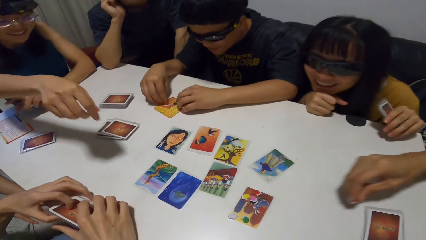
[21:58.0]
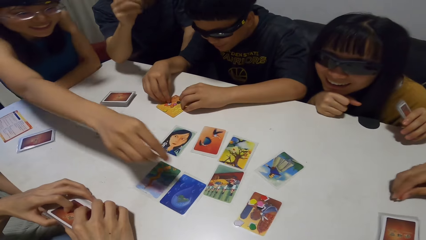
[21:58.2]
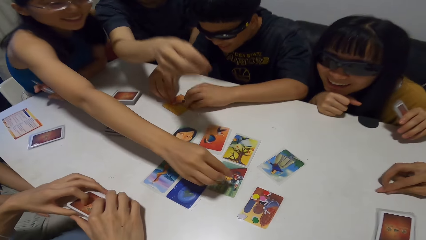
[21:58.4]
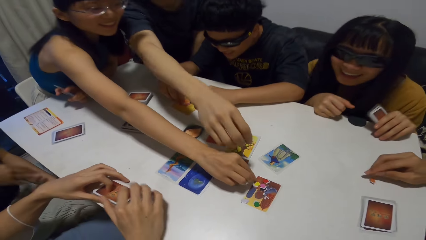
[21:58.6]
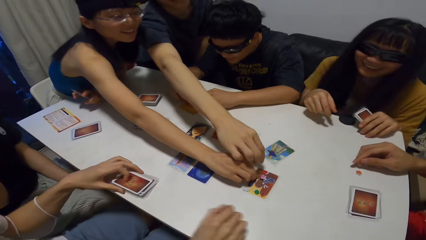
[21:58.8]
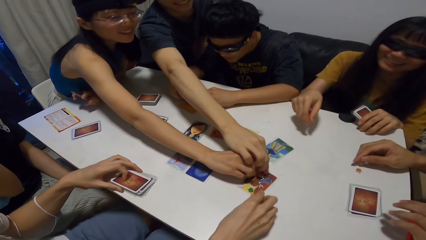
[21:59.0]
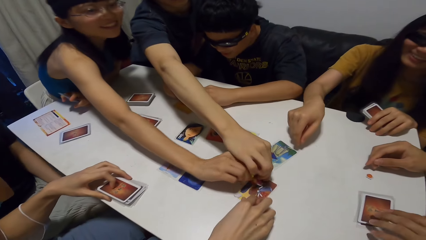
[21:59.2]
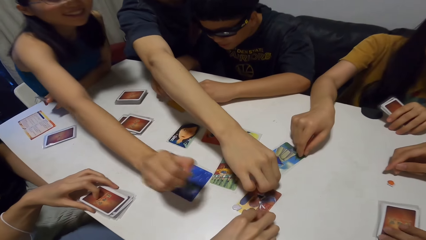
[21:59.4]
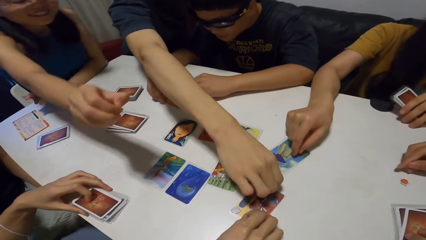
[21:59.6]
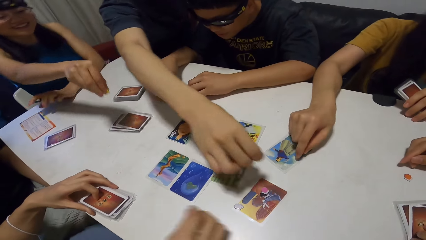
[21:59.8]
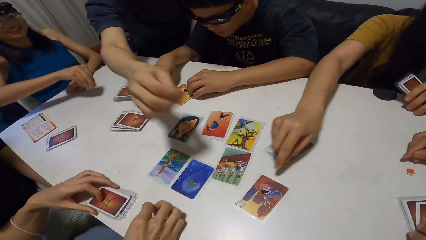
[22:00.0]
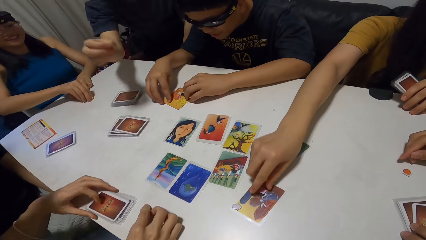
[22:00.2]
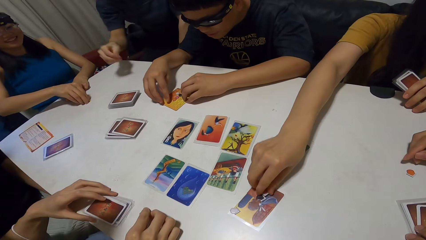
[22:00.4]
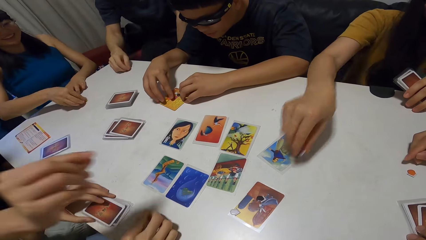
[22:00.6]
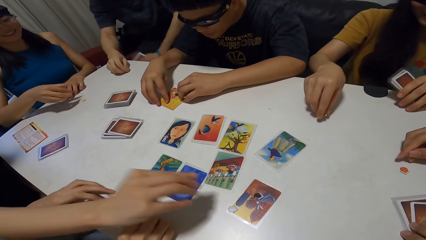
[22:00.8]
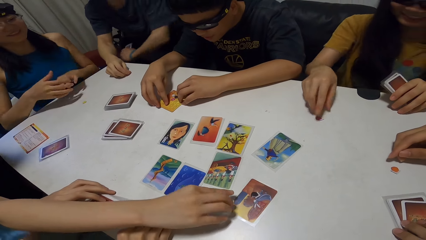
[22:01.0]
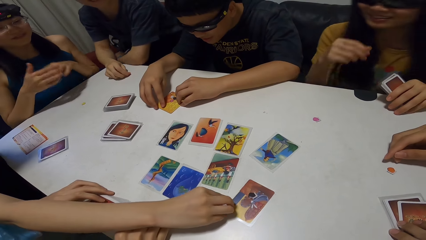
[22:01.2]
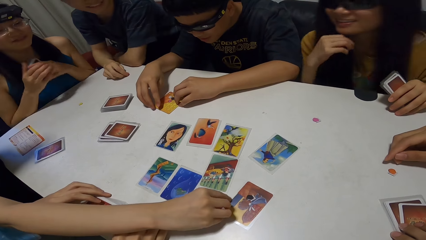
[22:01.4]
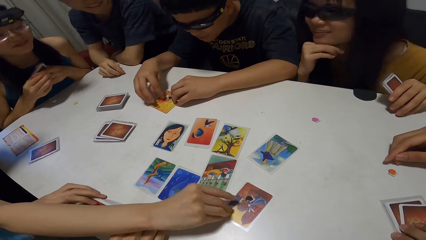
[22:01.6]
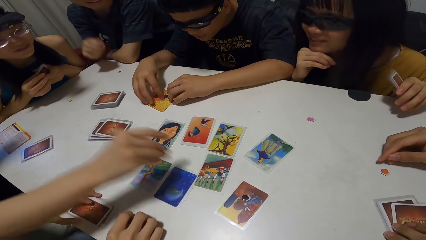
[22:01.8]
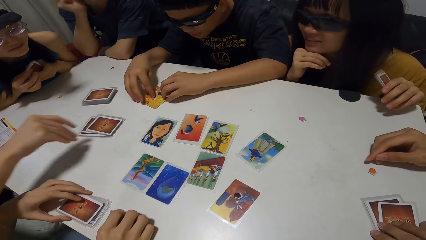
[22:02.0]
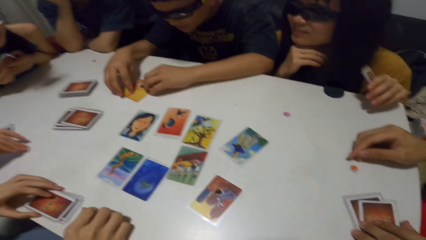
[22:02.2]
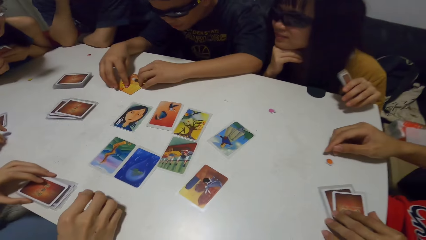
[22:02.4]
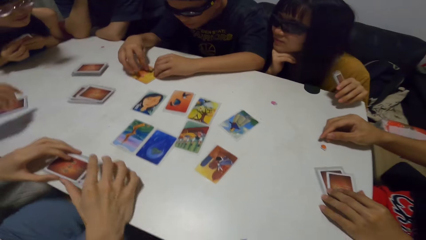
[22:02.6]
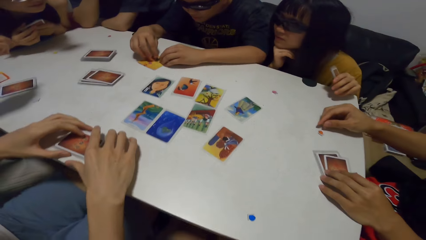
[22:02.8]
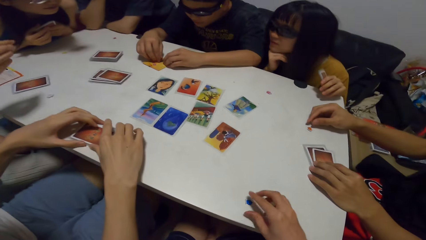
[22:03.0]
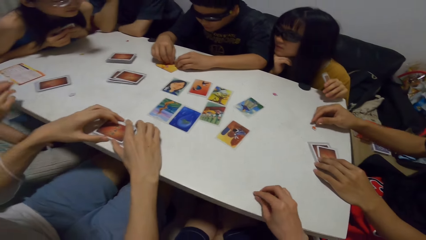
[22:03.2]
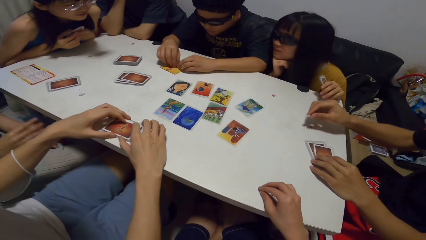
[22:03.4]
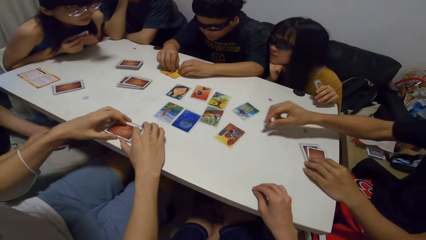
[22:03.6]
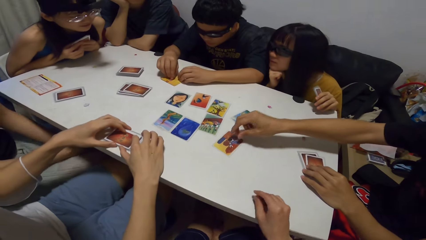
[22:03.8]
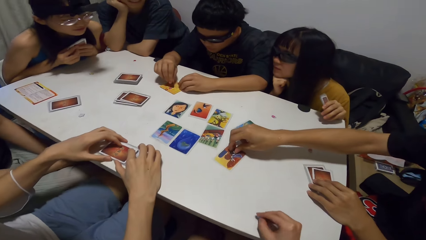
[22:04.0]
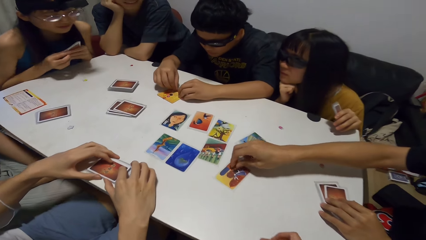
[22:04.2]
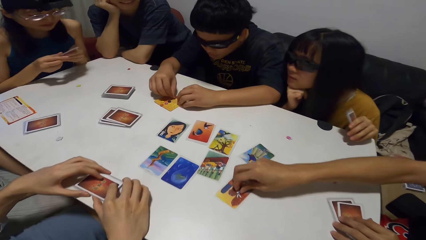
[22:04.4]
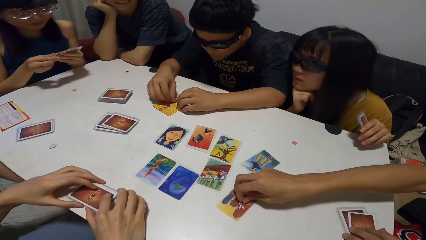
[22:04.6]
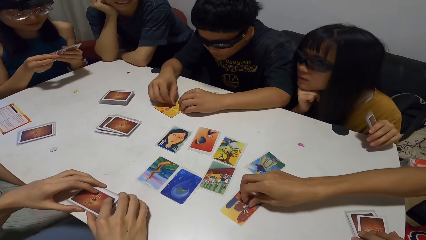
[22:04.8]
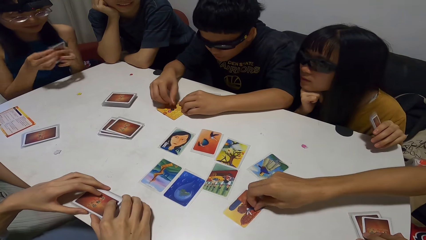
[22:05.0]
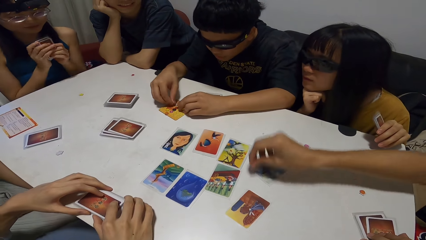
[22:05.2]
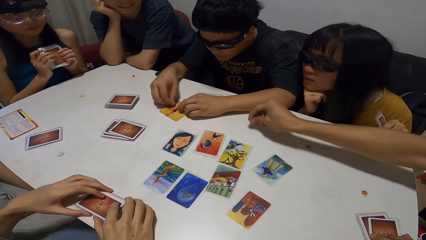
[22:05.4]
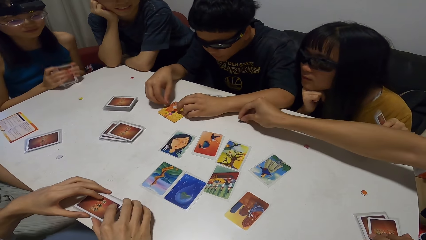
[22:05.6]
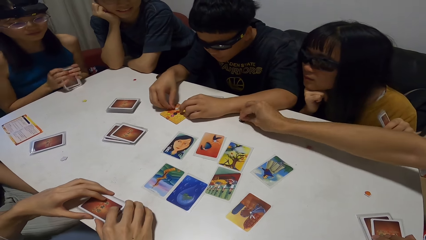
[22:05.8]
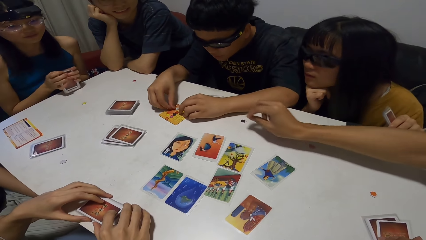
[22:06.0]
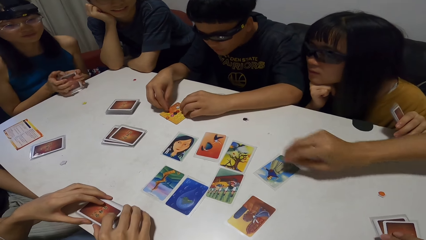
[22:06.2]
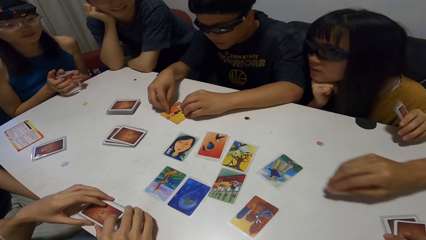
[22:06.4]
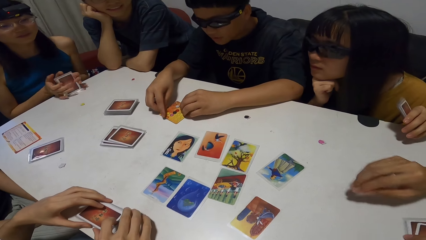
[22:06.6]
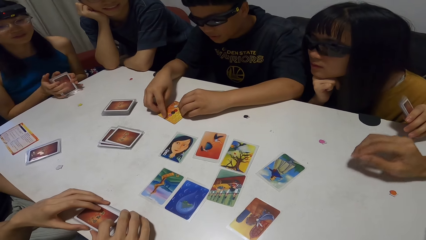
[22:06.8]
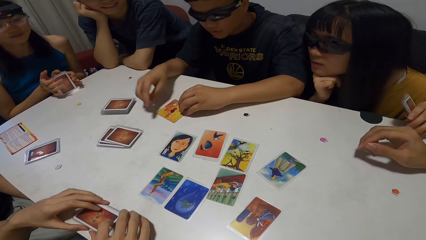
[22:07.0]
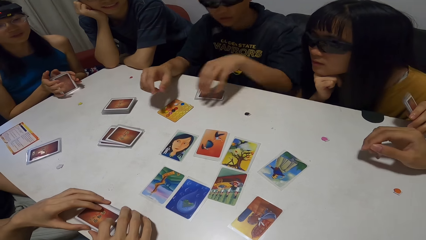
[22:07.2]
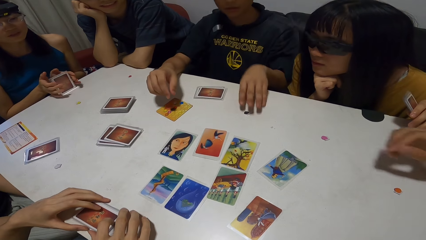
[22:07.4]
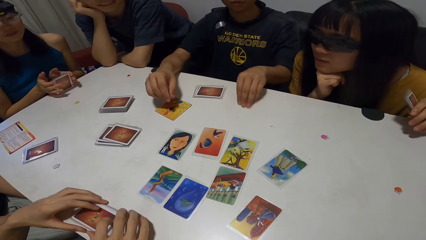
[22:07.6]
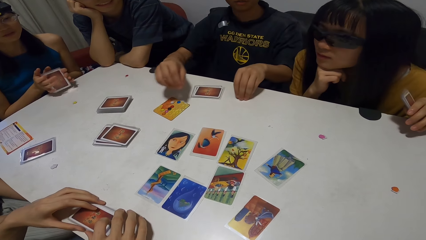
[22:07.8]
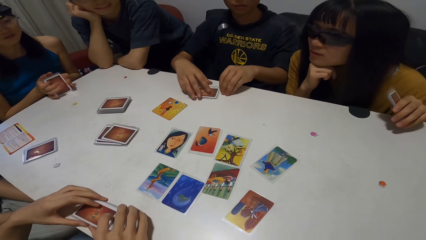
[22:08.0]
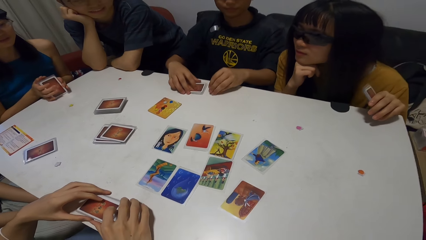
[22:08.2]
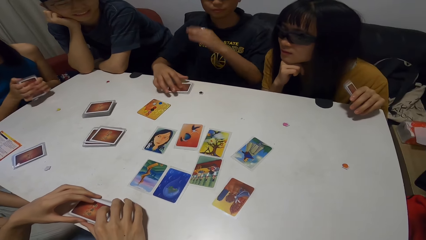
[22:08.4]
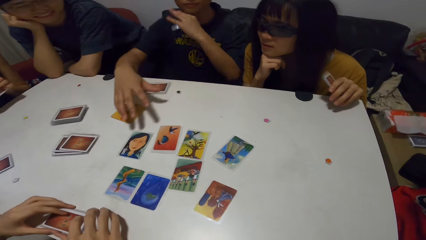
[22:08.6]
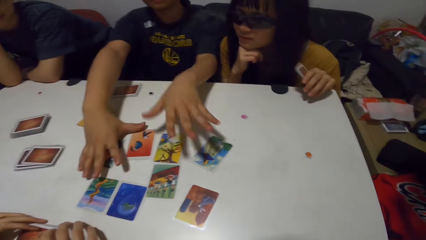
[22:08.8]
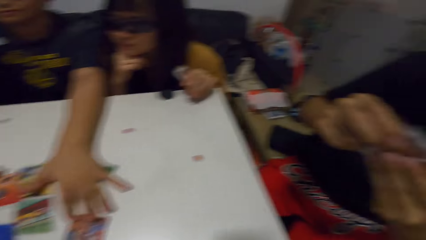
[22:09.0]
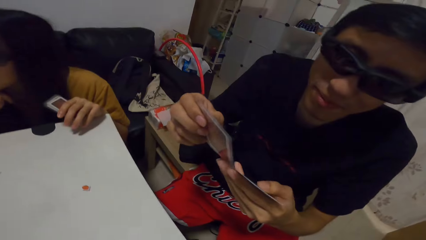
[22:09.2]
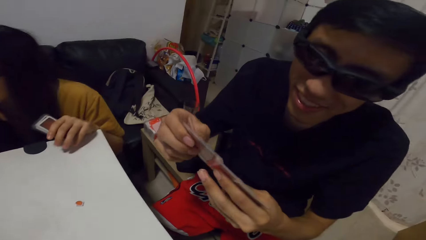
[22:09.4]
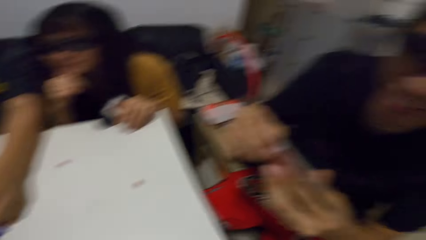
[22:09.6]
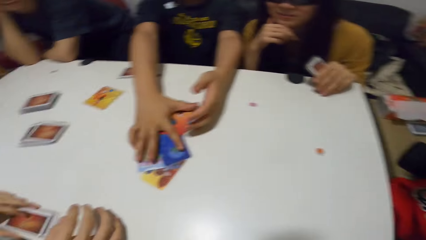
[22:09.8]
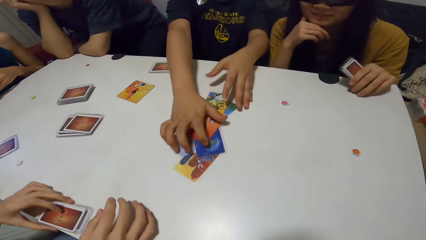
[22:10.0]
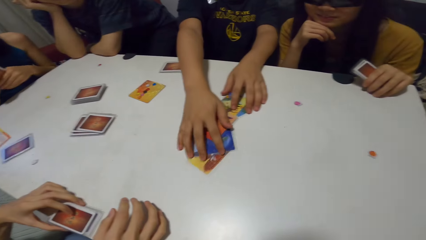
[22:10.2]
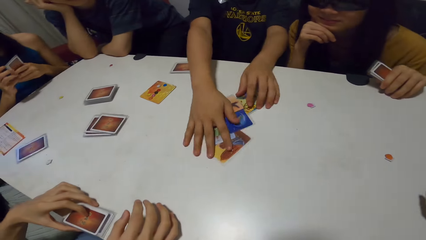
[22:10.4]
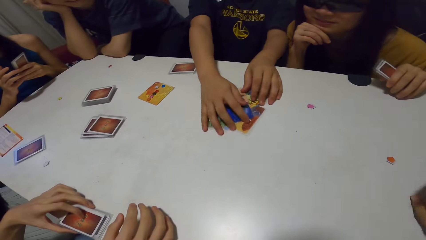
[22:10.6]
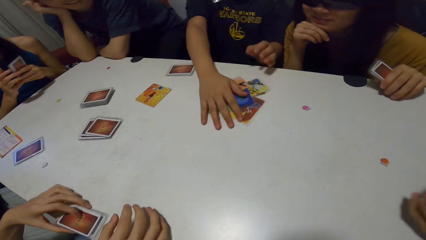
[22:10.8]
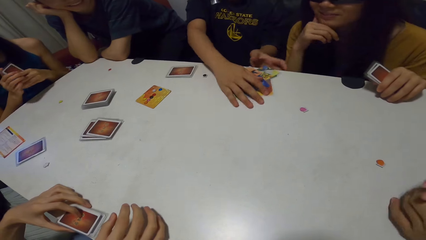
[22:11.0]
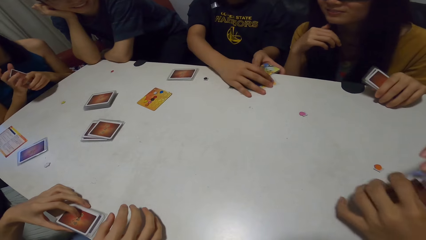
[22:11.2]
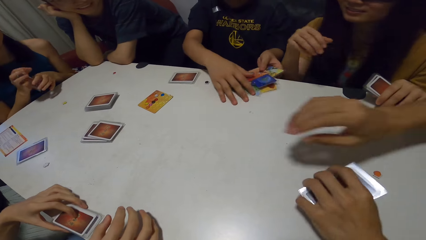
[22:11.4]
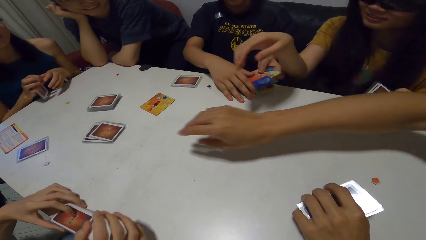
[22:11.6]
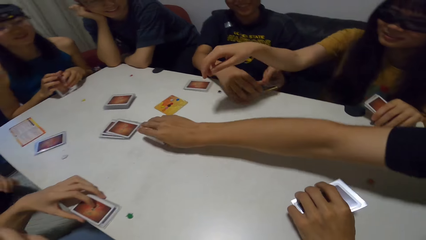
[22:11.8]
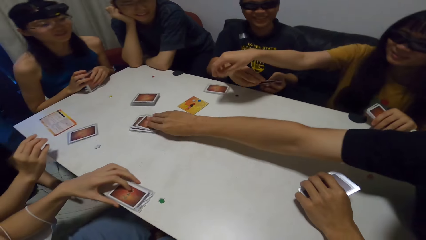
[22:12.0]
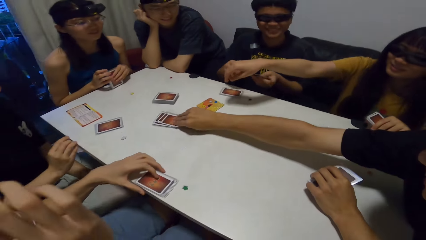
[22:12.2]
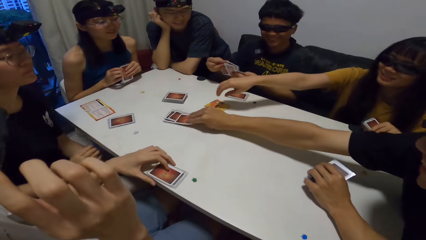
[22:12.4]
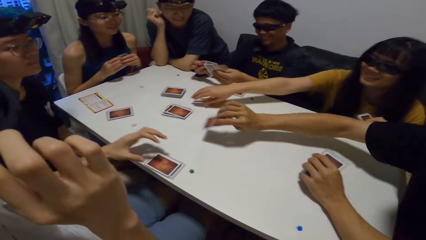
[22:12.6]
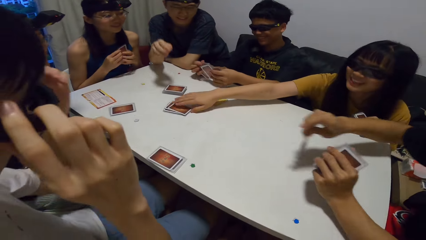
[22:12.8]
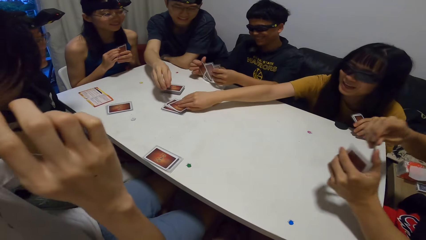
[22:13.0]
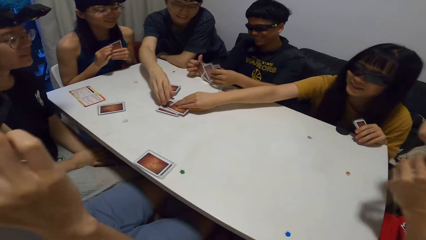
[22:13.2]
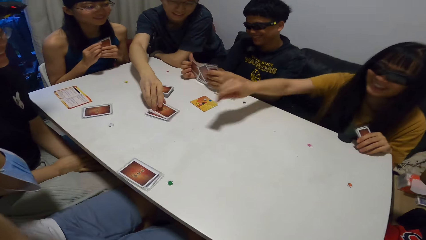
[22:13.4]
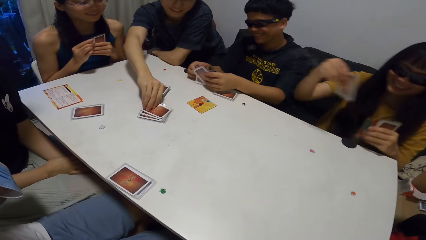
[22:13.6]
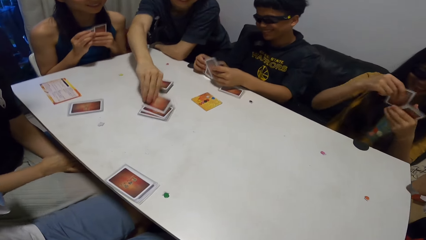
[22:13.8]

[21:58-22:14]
A woman picks up the yellow jigsaw from the fifth card on the table with her right hand. A man picks up the red jigsaw from the fifth card on the table with his right hand. Another man picks up the green jigsaw from the fifth card on the table with his right hand. Another woman picks up the purple jigsaw from the fifth card on the table with her right hand. A third man picks up the white jigsaw from the fifth card on the table with his right hand. The camera wearer picks up the blue jigsaw from another part of the table with his right hand. A fourth man picks up the black jigsaw from the table with his right hand. The fourth man drops the black jigsaw on the table near a fifth man with his right hand. The first woman arranges her set of cards on the table with both hands. The fifth man picks up the black jigsaw from the table with his right hand and touches something. The fifth man gathers all the cards from the table with both hands and picks up the cards. The fourth man picks up a card from the other stack of cards with his right hand. The second man adjusts his glasses with his right hand. The second woman picks up a card from the other stack of cards with her right hand.
